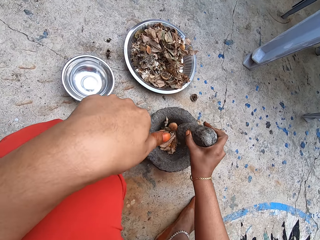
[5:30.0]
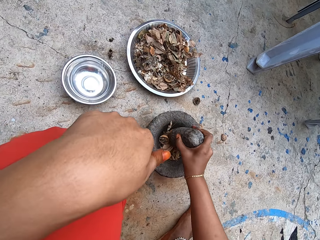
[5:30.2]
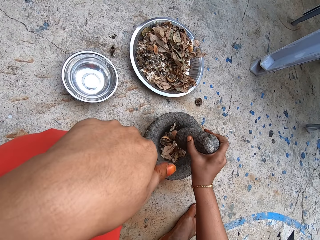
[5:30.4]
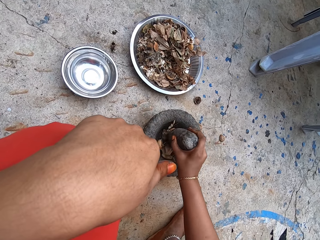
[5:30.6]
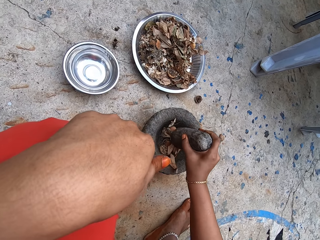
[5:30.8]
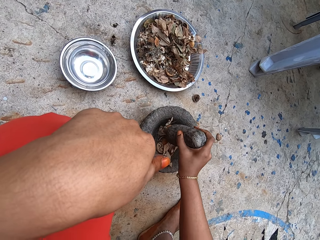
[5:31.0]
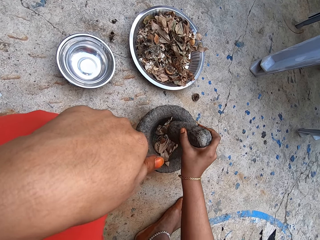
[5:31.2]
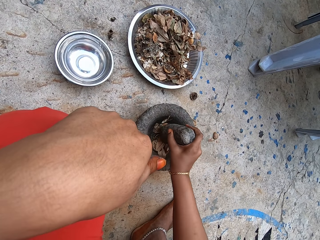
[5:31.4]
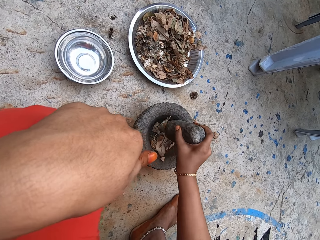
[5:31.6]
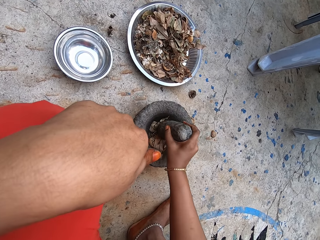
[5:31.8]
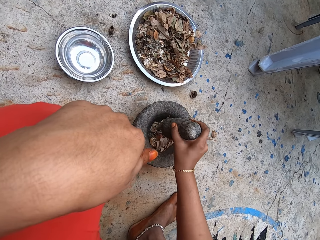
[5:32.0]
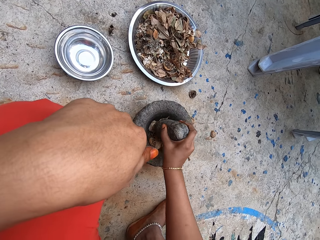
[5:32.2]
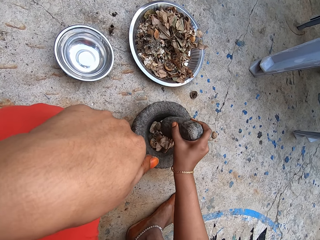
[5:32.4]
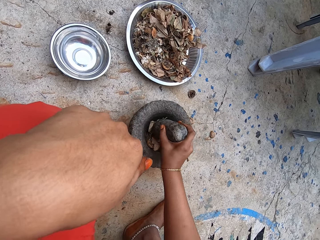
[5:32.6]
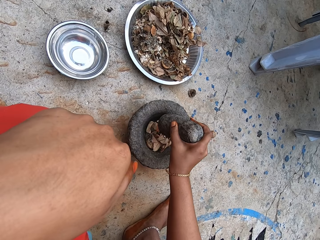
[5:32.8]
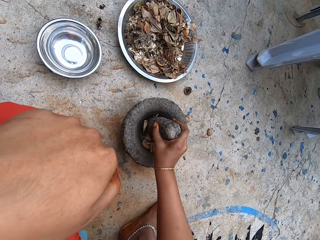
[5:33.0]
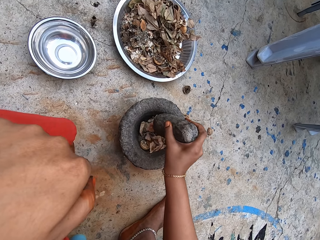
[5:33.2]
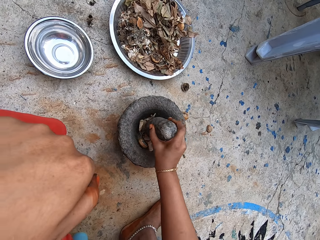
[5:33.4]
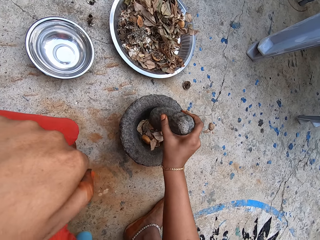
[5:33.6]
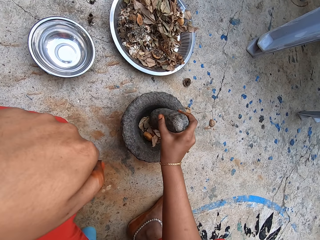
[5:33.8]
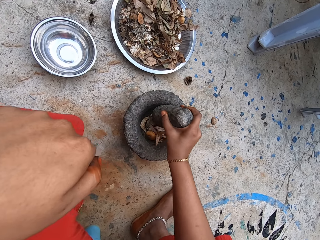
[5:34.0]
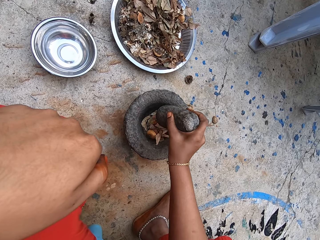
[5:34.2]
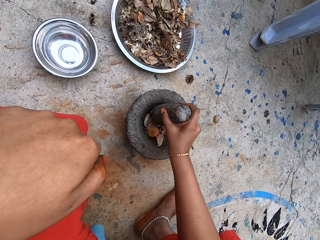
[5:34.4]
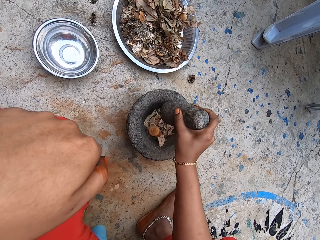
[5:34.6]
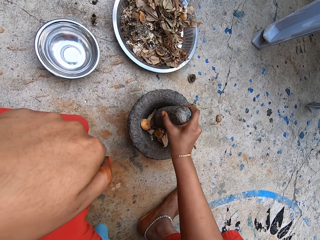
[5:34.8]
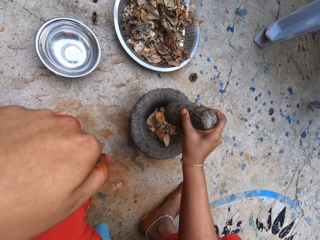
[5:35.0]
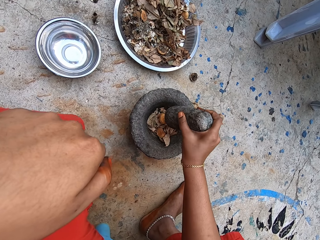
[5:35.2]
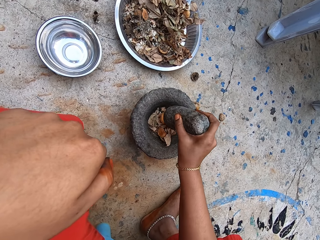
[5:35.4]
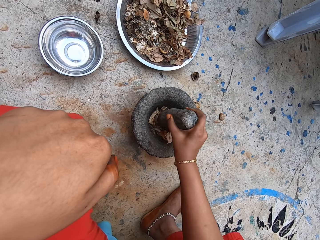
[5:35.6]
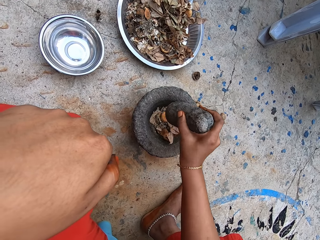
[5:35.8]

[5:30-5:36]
The camera wearer pounds the dry lime slices and dry leaves in the mortar on the ground with the pestle in her right hand.

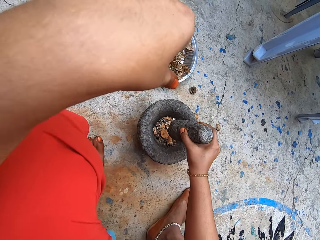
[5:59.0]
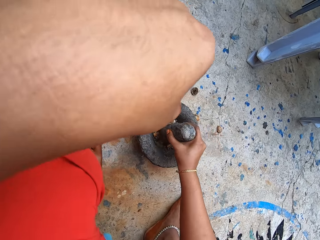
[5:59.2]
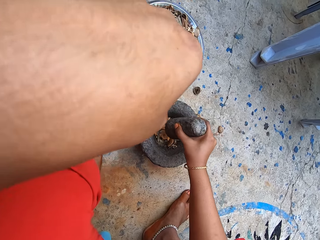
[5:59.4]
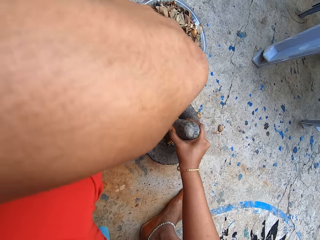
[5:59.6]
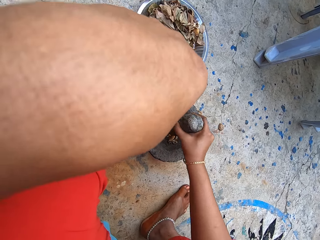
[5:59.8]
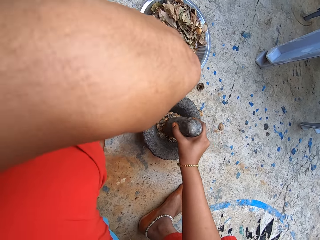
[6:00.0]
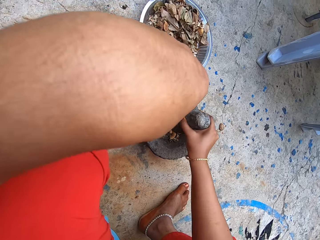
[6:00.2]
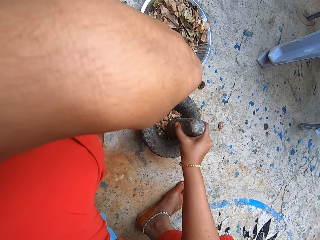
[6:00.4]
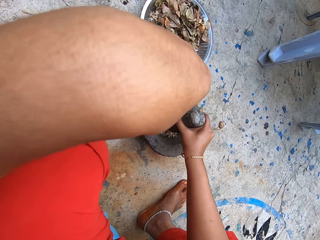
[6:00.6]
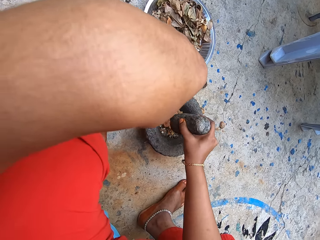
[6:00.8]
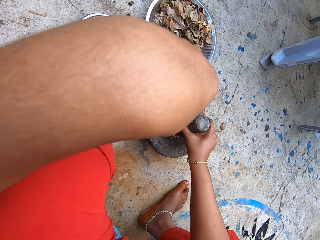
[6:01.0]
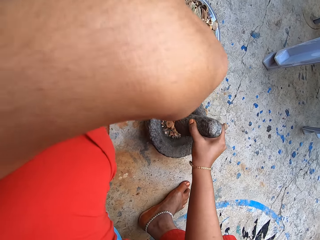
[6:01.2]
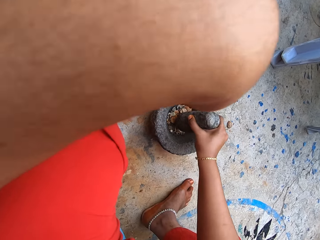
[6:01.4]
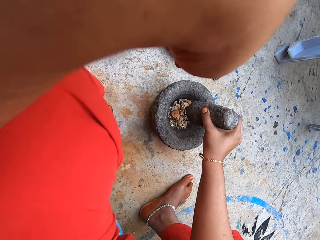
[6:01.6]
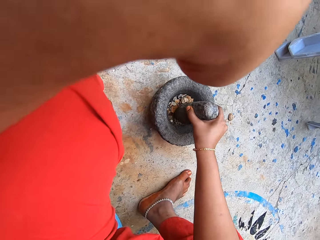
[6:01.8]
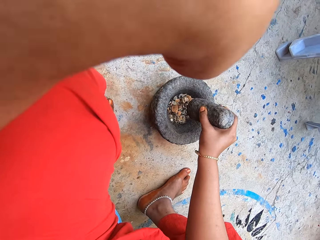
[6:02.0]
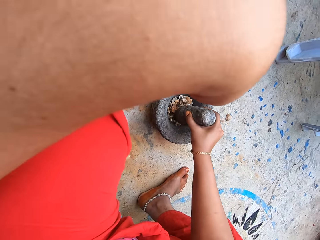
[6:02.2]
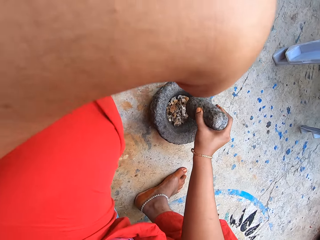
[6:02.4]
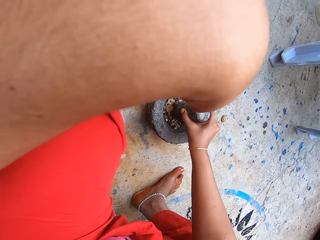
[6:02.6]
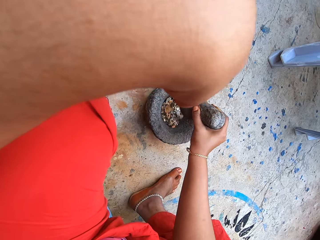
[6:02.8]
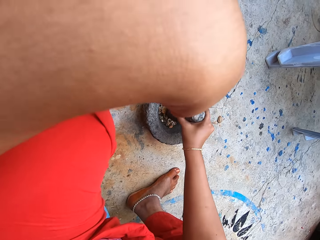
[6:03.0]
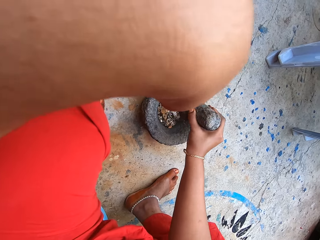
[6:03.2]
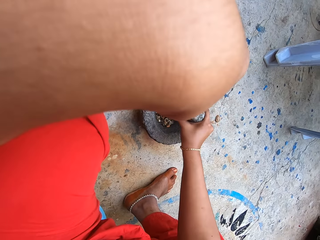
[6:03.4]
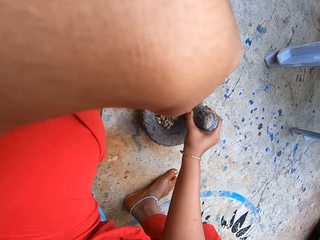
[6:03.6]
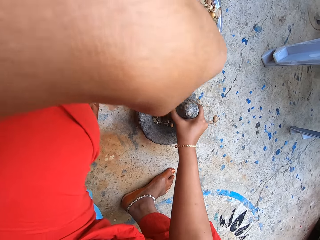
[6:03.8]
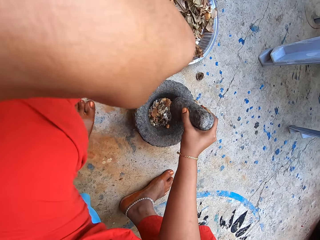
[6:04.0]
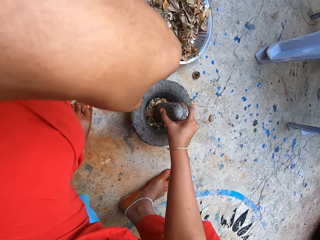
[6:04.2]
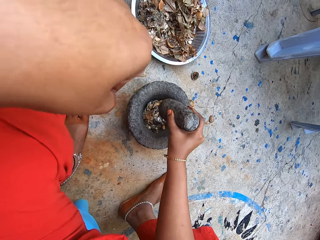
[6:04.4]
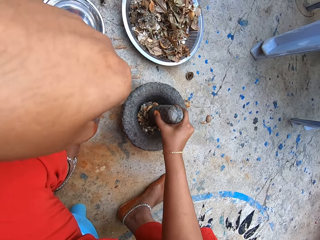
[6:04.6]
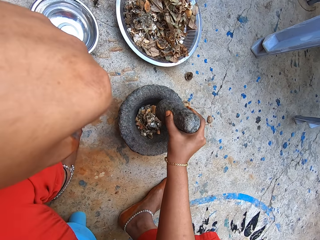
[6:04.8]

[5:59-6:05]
The camera wearer pounds the dry lime slices and dry leaves in the mortar on the ground with the pestle in her right hand.

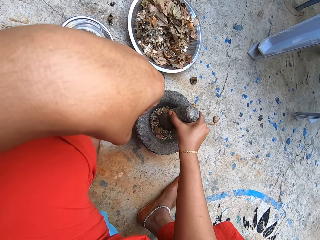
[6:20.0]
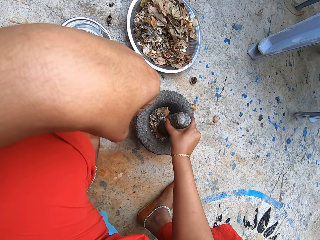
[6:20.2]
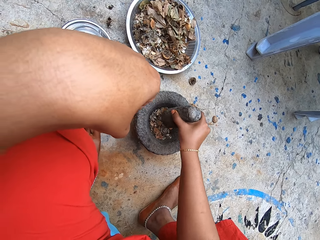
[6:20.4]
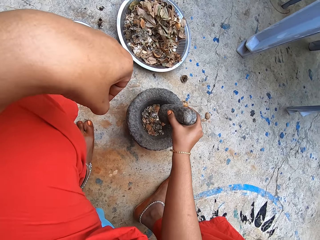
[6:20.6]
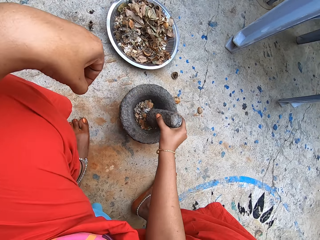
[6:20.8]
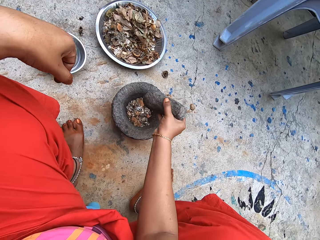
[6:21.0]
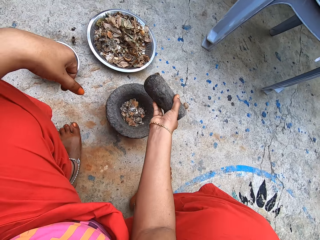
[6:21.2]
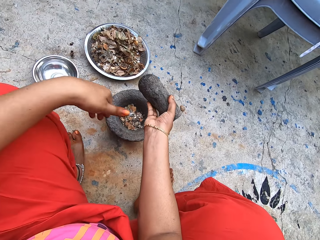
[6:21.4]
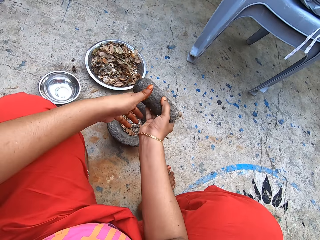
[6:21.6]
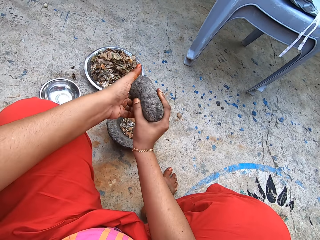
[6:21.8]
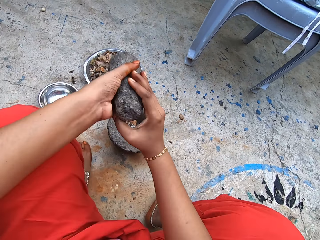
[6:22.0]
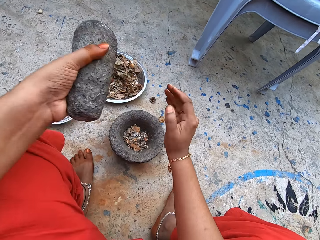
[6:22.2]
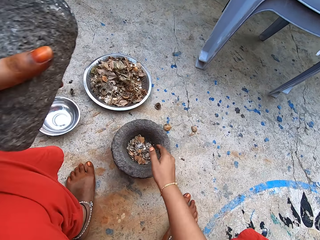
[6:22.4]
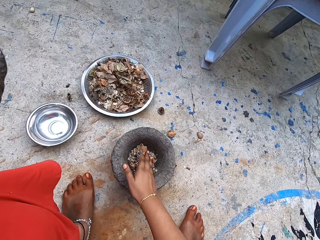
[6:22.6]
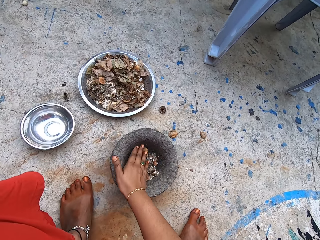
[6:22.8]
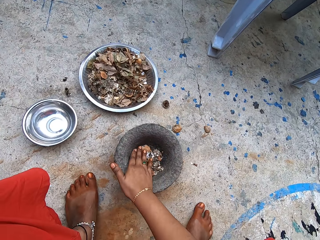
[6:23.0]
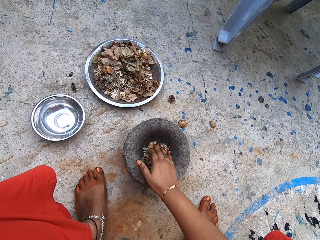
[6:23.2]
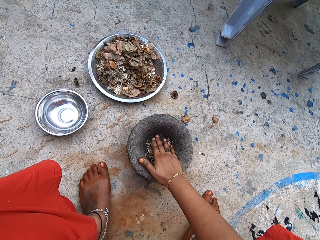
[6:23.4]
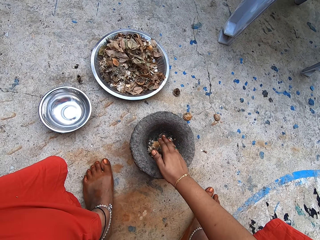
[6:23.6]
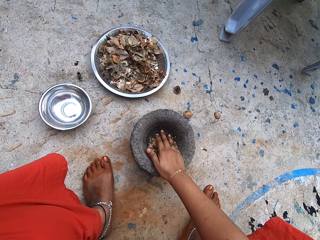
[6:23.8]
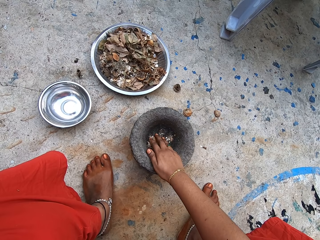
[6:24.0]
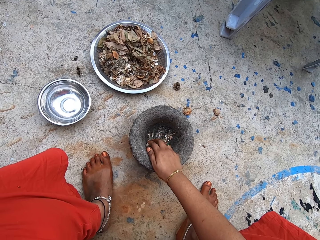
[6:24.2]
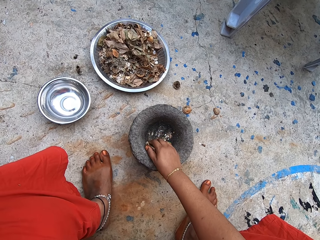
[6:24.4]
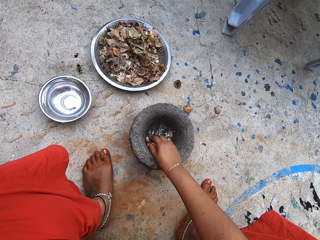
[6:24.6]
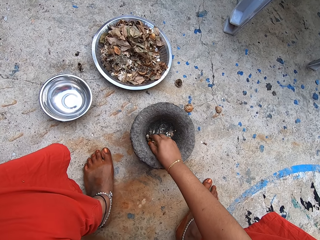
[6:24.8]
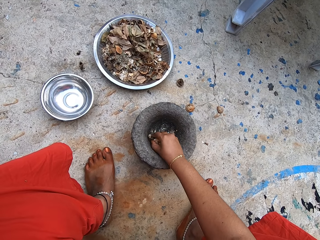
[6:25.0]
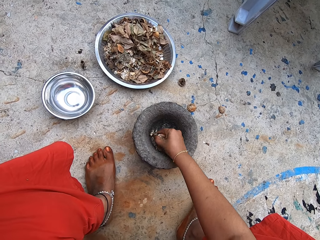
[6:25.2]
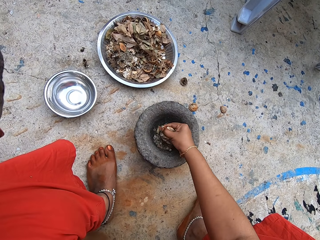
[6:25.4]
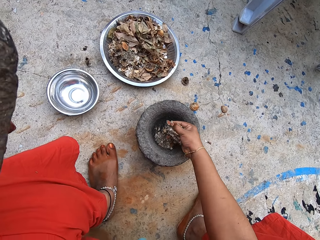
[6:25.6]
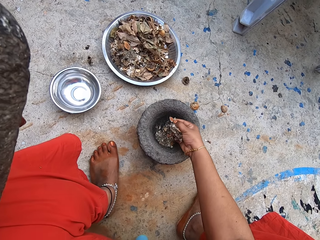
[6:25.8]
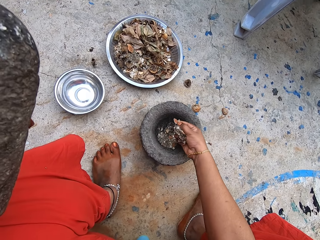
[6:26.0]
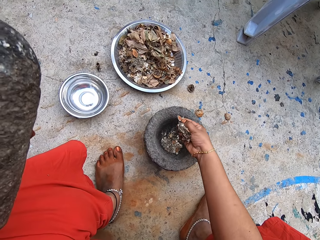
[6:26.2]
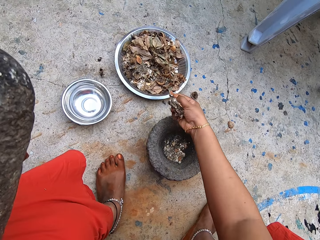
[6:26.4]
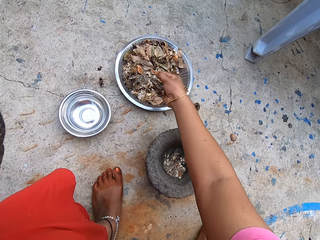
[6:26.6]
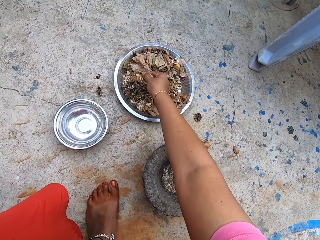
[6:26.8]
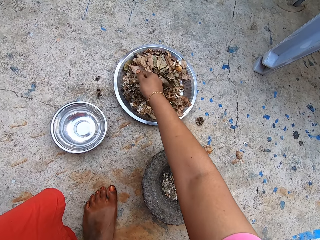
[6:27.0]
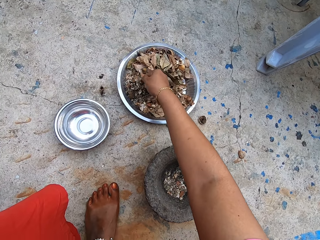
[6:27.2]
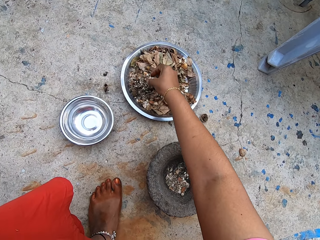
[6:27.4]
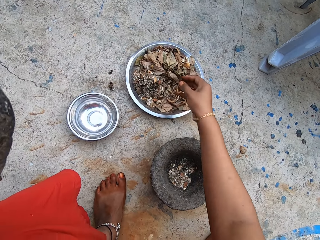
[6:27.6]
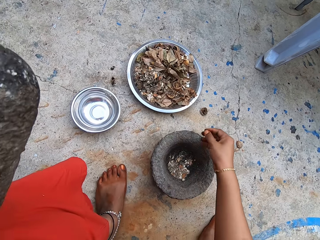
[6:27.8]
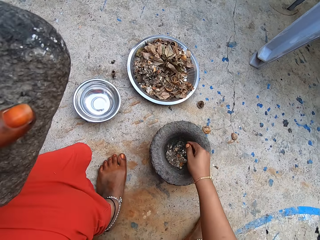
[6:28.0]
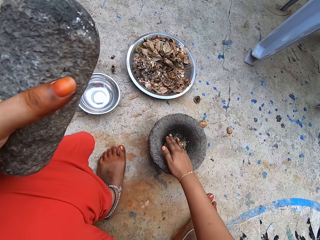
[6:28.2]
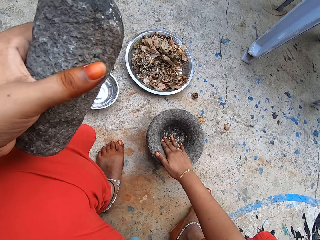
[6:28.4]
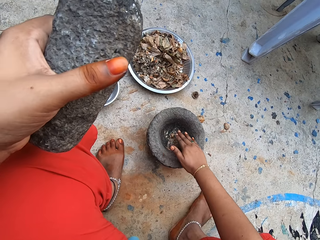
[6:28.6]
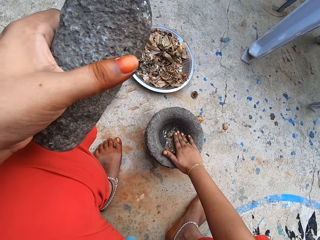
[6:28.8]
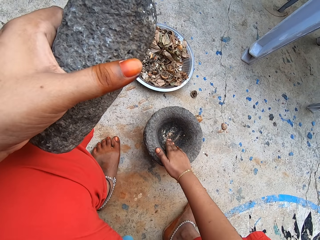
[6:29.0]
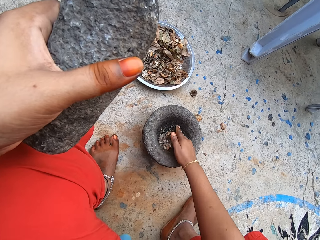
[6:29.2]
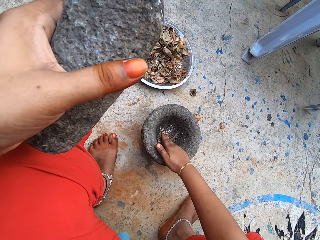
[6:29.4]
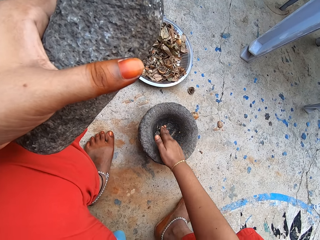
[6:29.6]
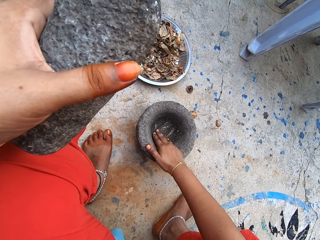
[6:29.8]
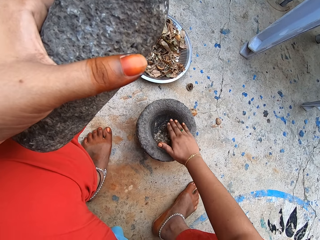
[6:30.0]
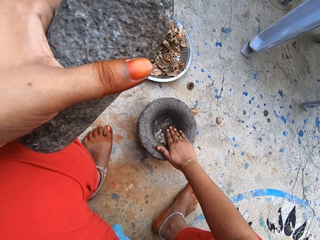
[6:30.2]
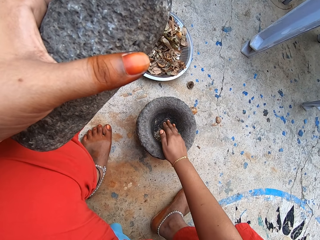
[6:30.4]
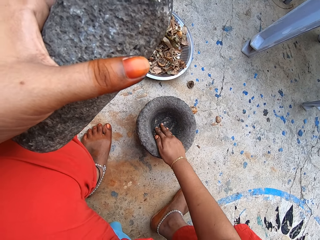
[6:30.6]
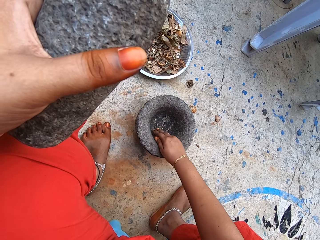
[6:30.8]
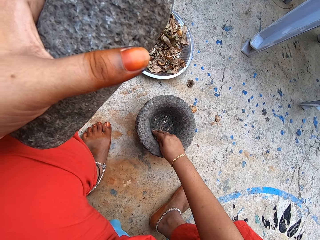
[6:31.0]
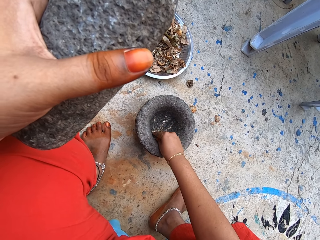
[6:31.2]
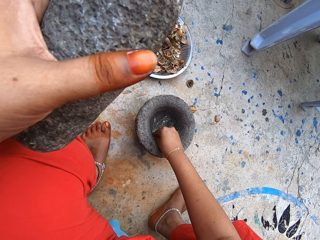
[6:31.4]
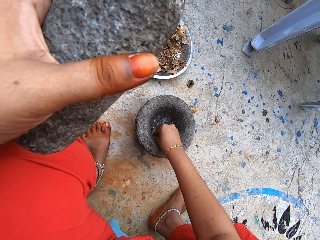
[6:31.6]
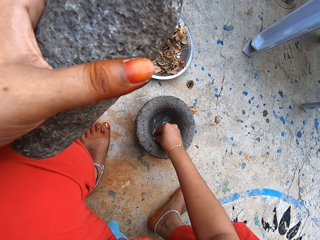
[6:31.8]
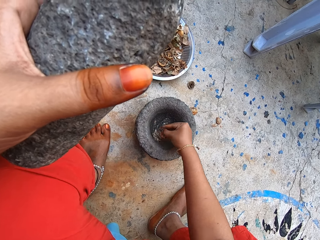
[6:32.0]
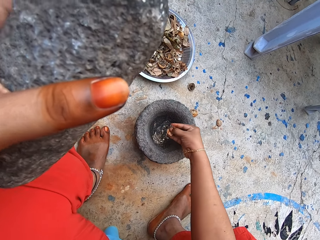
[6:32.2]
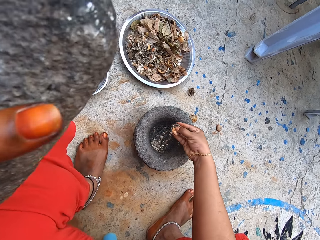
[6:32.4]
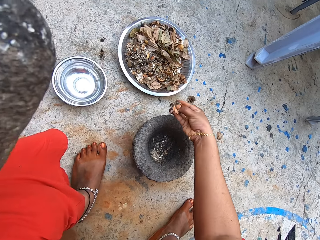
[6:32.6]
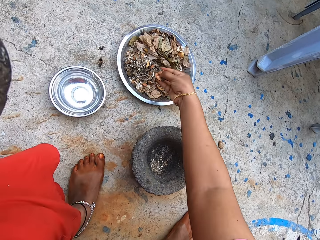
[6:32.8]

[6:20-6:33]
The camera wearer passes the pestle in her right hand to her left hand. She gathers the pounded dry lime slices and dry leaves in the mortar with her right hand. She takes the pounded dry lime slices and dry leaves from the mortar with her right hand. She pours the pounded dry lime slices and dry leaves into the stainless tray on the ground with her right hand. She gathers the pounded dry lime slices and dry leaves in the mortar with her right hand. She takes the pounded dry lime slices and dry leaves from the mortar with her right hand.
